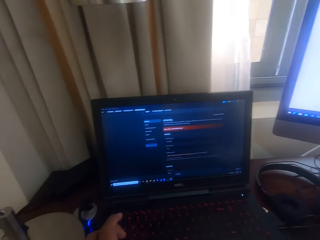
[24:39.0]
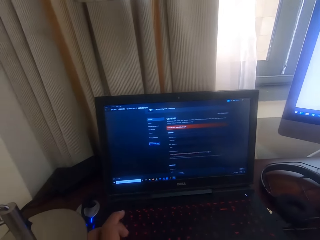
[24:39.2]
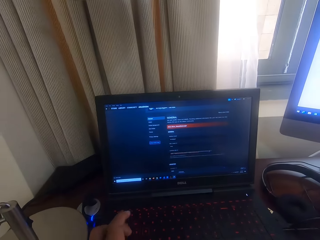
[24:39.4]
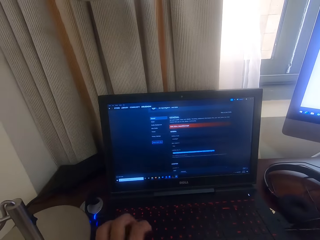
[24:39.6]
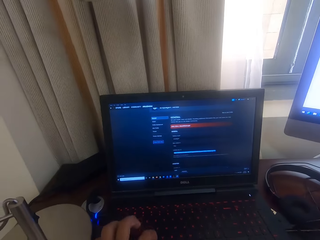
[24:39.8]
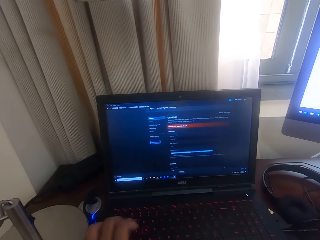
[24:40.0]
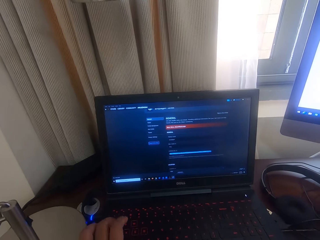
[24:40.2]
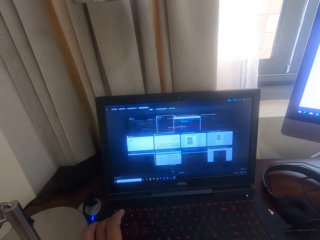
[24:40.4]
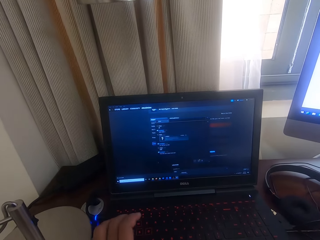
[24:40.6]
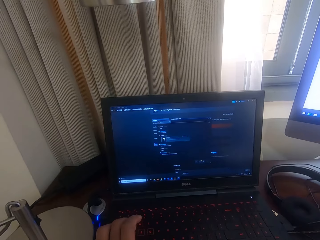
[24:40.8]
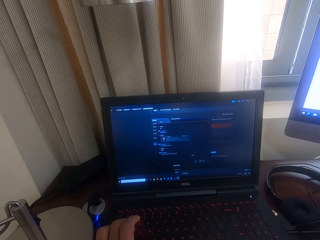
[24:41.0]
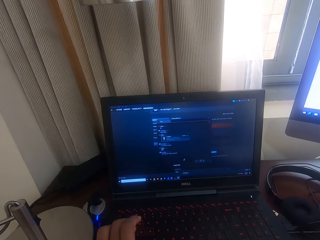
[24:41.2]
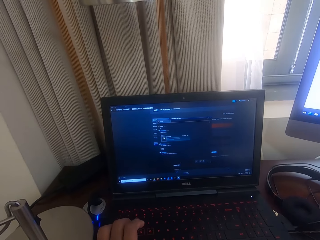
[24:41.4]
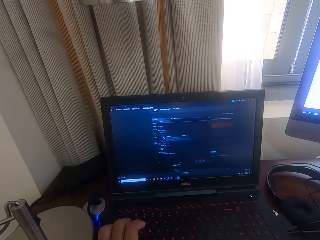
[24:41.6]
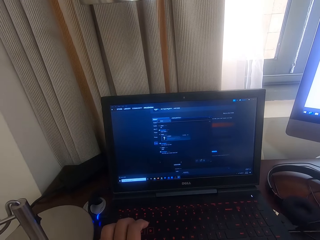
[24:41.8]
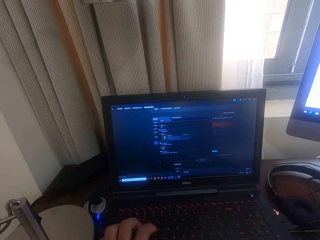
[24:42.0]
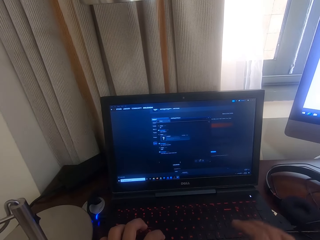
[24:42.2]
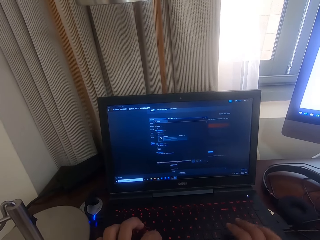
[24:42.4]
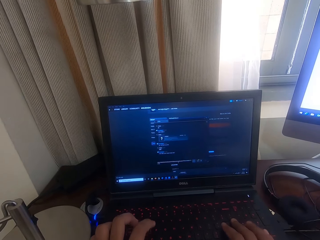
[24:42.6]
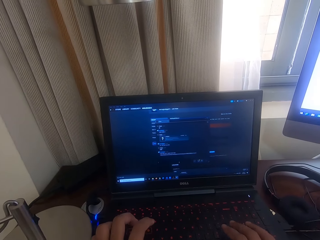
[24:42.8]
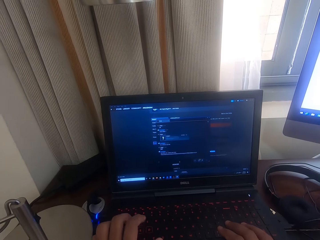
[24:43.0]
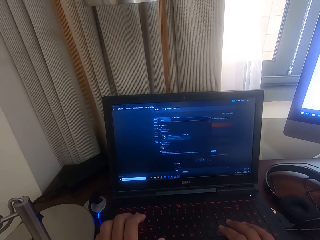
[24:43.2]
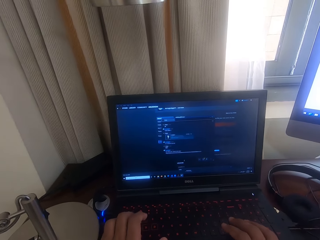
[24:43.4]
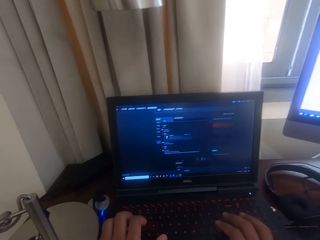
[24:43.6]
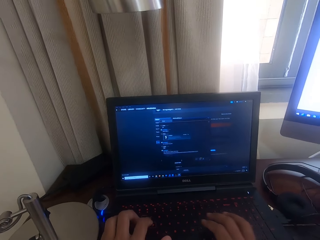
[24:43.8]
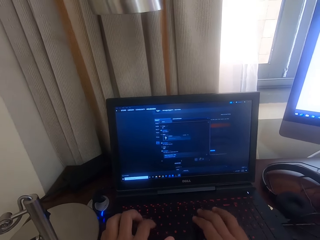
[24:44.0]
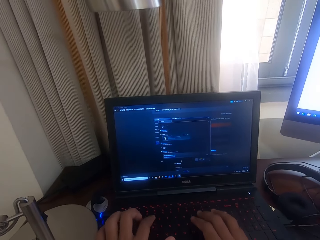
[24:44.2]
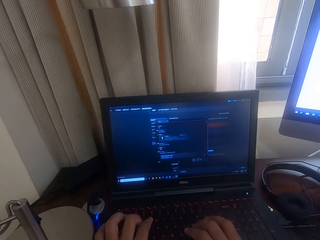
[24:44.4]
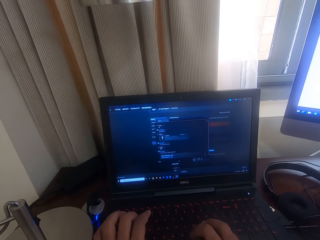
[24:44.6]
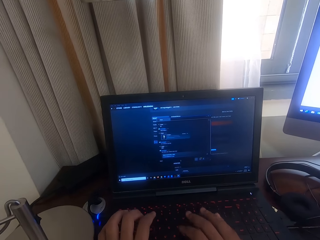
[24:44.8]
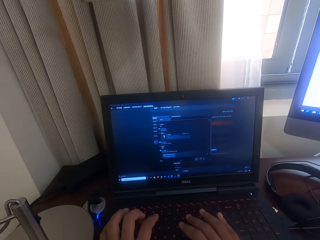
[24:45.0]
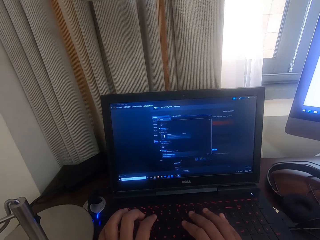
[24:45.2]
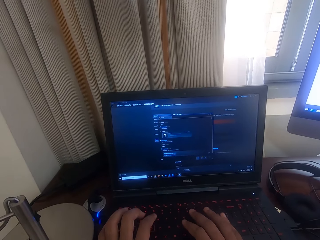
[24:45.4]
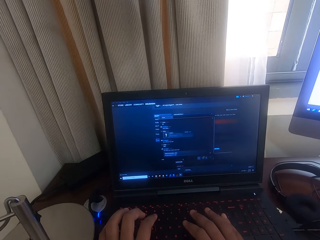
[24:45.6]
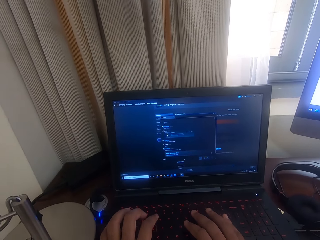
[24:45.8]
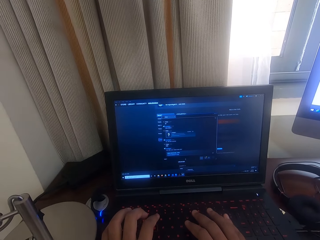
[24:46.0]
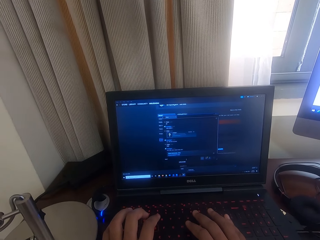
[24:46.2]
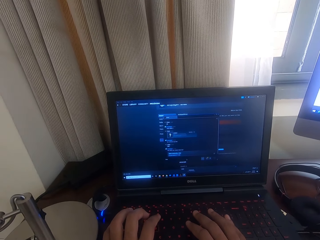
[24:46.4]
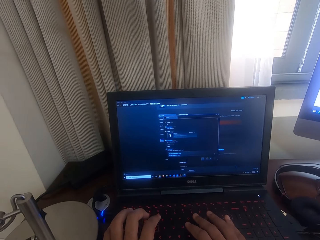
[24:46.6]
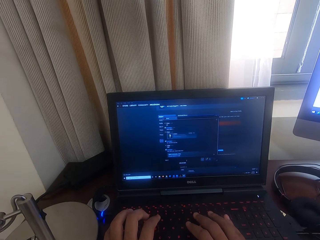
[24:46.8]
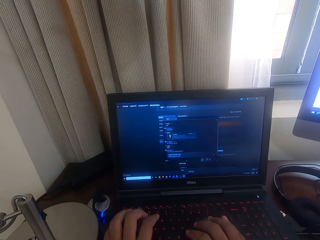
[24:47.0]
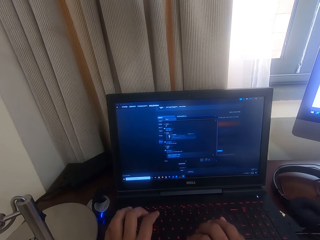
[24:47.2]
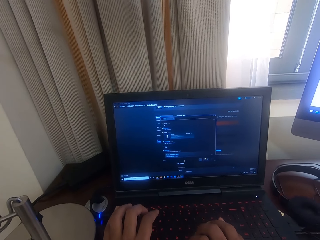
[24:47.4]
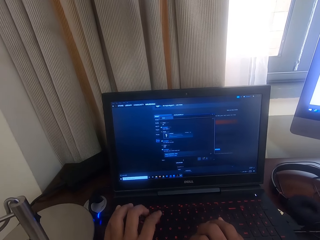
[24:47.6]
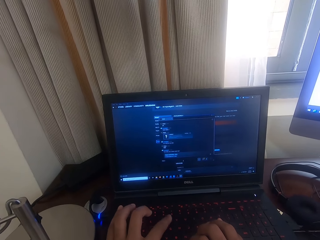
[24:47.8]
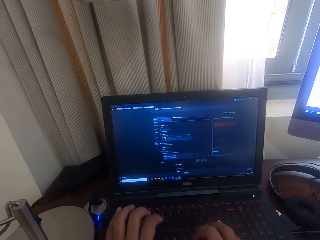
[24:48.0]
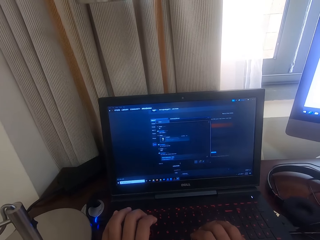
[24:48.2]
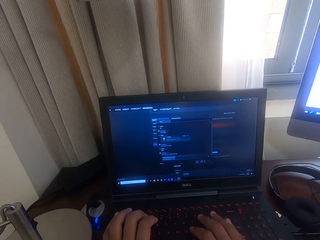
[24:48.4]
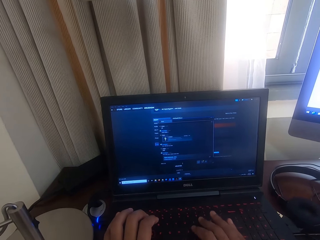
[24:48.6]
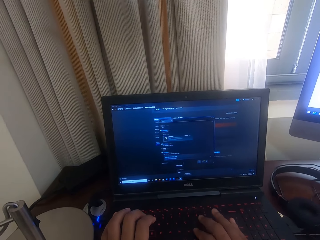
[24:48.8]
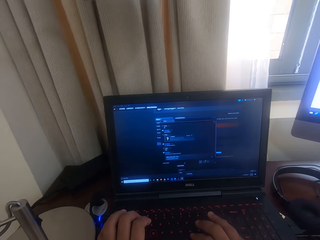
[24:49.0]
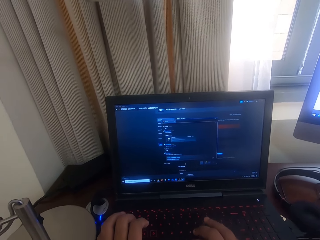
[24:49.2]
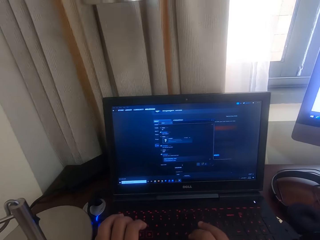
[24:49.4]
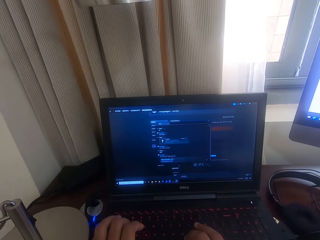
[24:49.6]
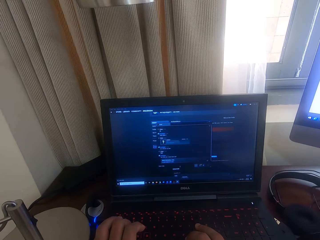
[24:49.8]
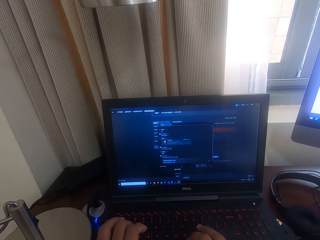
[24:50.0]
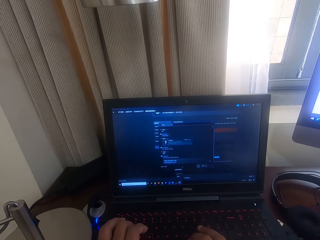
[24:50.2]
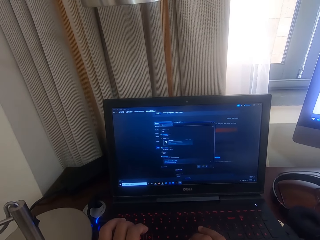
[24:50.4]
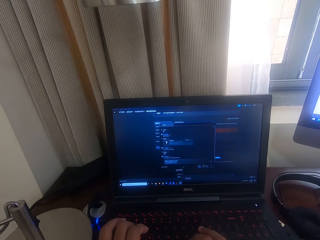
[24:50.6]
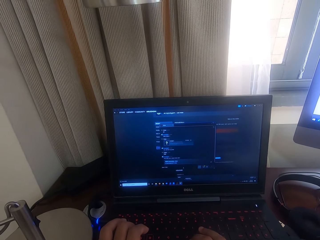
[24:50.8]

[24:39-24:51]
The camera wearer looks at the laptop.

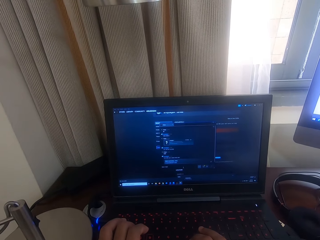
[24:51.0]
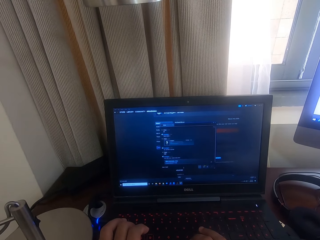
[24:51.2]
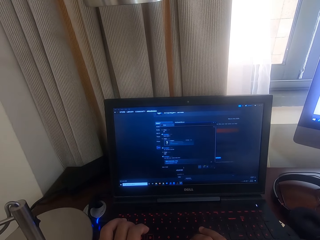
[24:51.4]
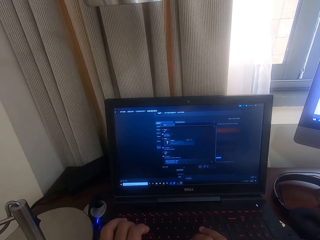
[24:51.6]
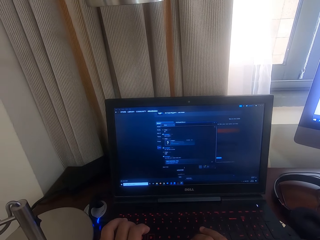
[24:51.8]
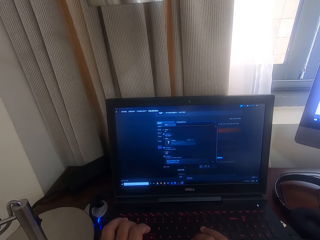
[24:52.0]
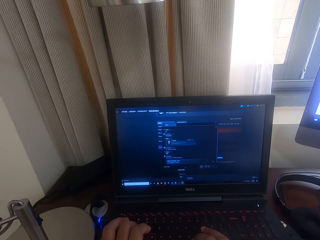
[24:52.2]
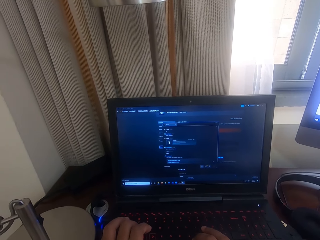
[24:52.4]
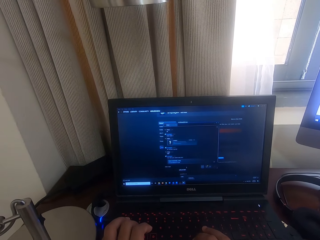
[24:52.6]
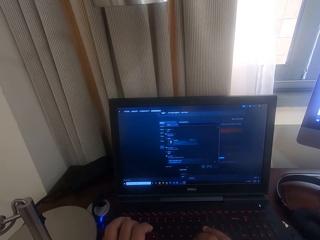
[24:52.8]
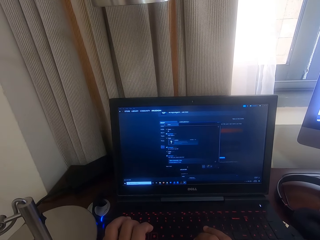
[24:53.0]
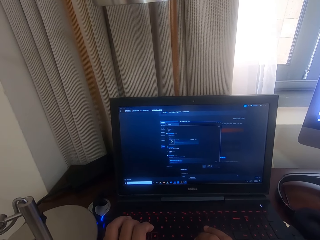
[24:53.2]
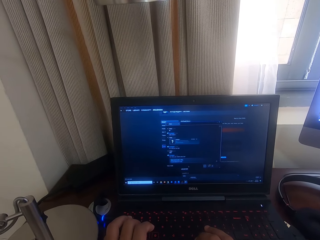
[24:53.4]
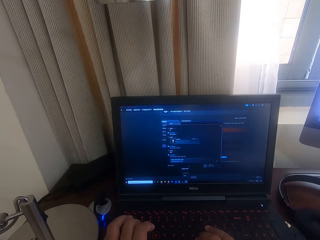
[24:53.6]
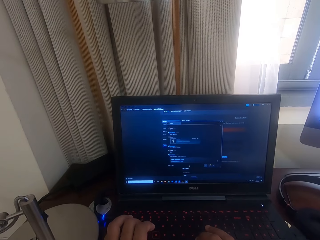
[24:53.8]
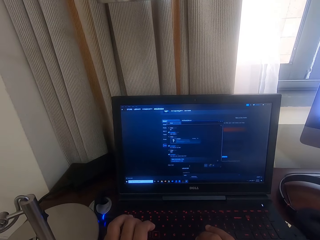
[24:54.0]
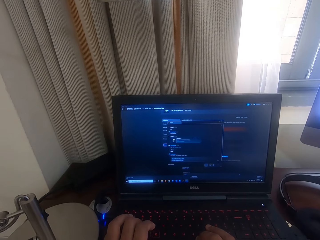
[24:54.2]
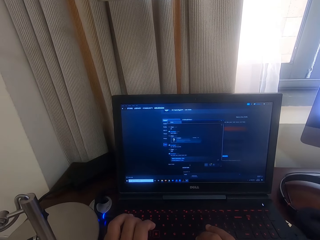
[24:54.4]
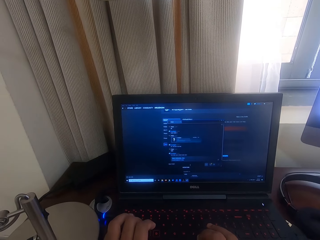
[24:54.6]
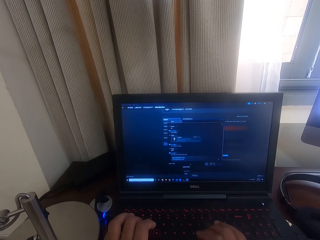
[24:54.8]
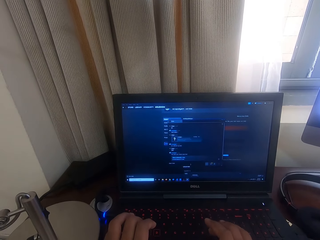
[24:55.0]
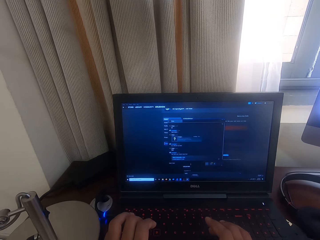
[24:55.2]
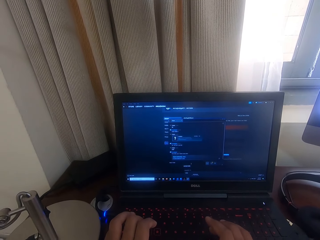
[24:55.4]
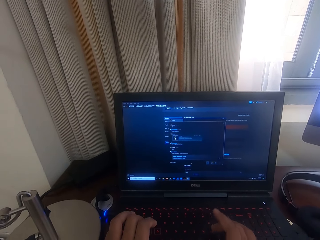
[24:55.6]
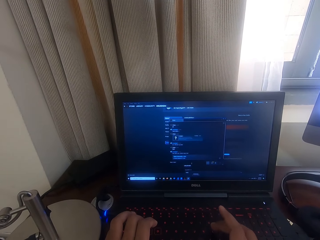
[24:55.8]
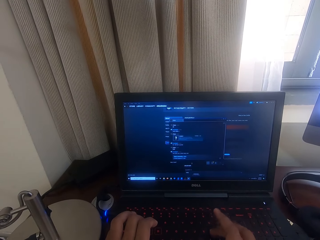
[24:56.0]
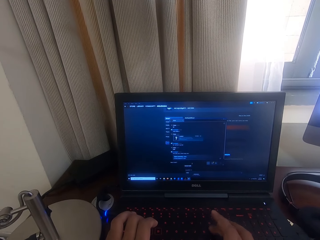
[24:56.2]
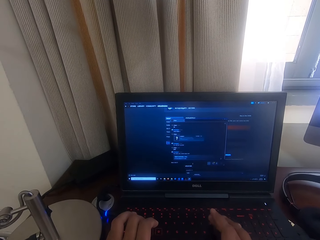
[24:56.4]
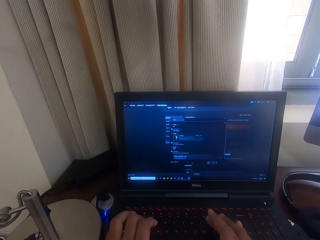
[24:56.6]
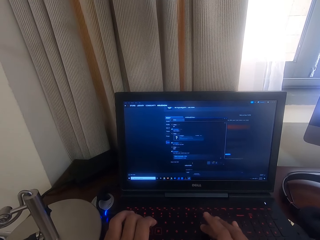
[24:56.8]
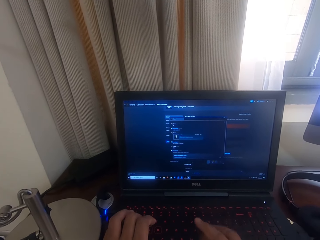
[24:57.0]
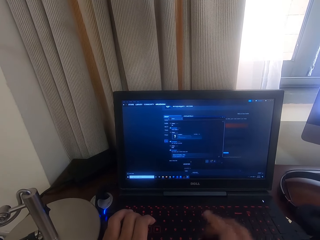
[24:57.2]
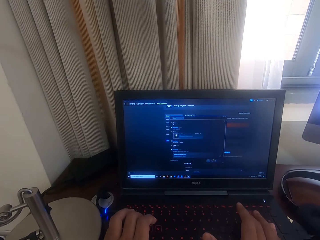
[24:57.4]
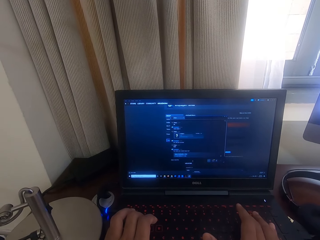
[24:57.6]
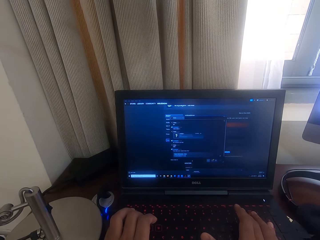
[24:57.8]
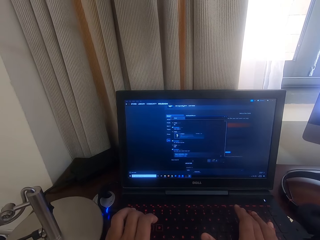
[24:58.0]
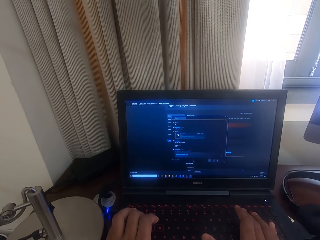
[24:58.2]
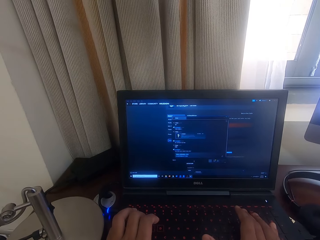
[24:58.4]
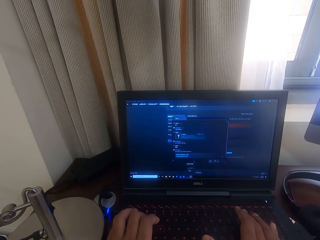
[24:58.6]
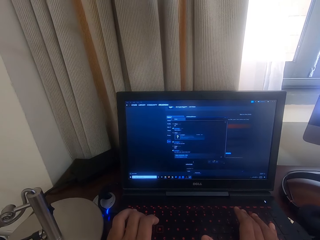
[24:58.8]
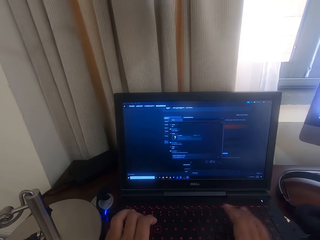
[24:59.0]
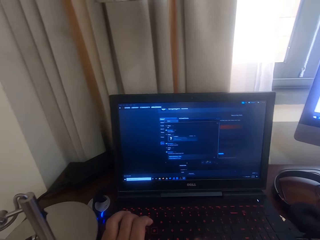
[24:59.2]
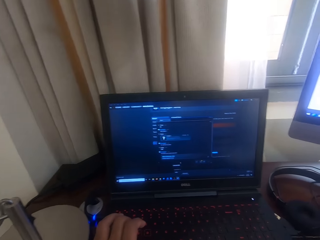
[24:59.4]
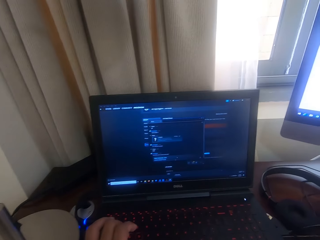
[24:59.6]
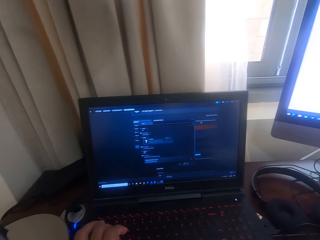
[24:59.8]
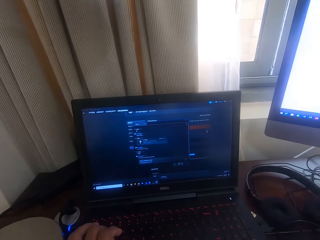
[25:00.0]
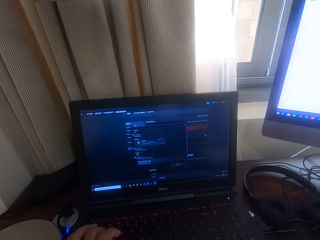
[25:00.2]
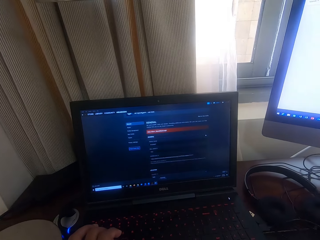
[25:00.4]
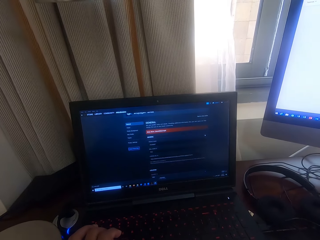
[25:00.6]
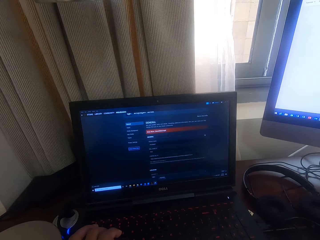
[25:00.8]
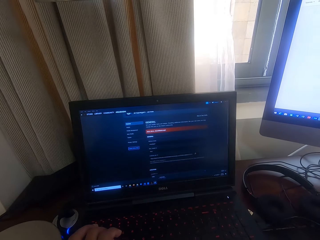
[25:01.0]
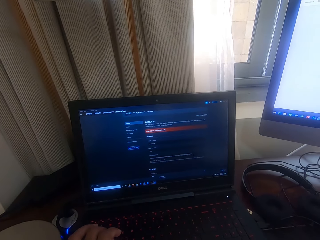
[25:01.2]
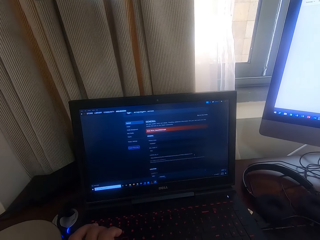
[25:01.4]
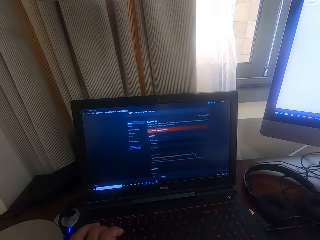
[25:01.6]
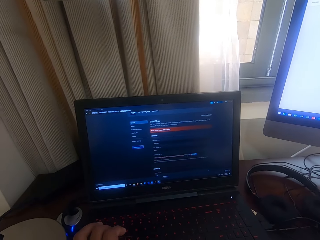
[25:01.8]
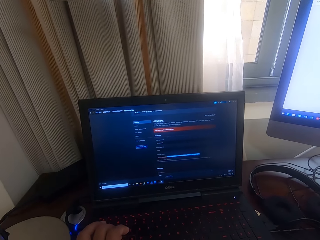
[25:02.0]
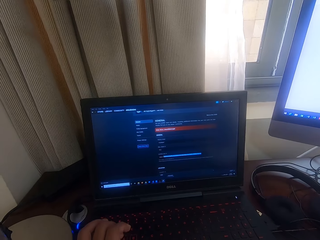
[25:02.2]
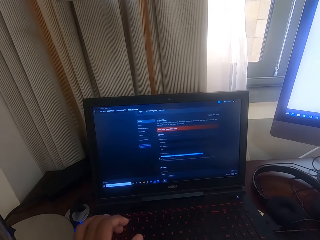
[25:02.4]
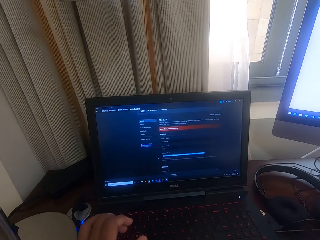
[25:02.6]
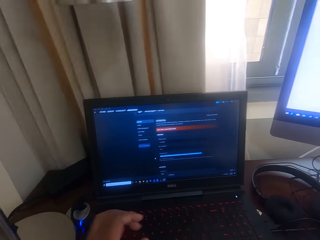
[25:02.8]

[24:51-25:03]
The camera wearer types on the keyboard.
